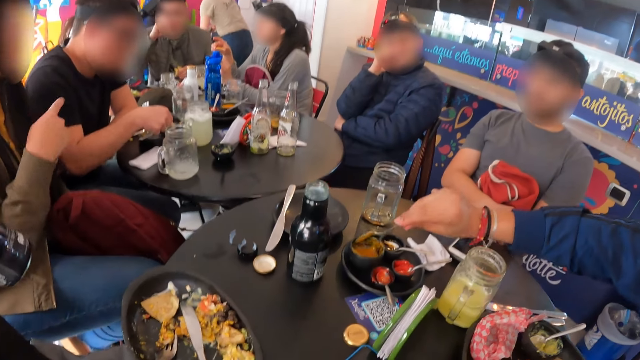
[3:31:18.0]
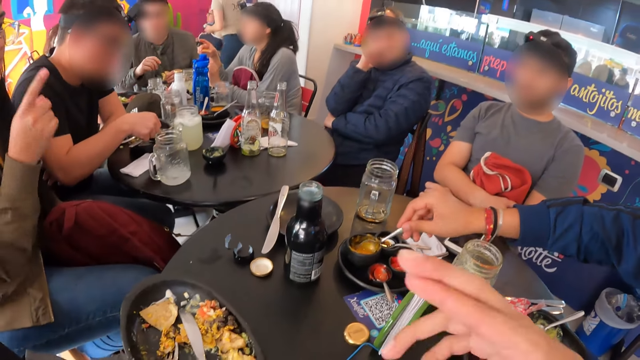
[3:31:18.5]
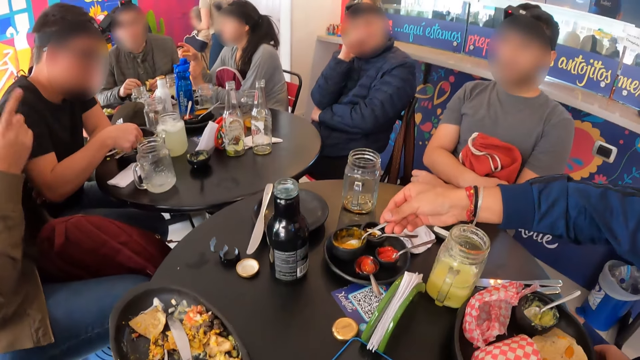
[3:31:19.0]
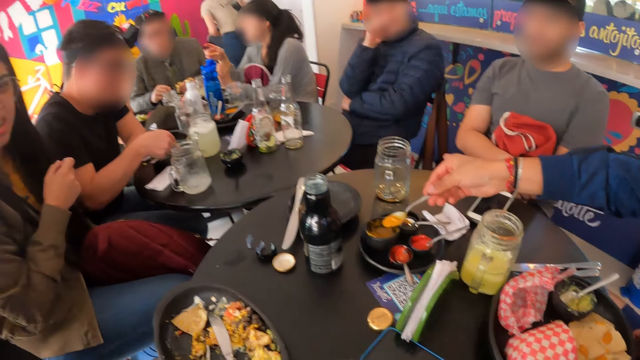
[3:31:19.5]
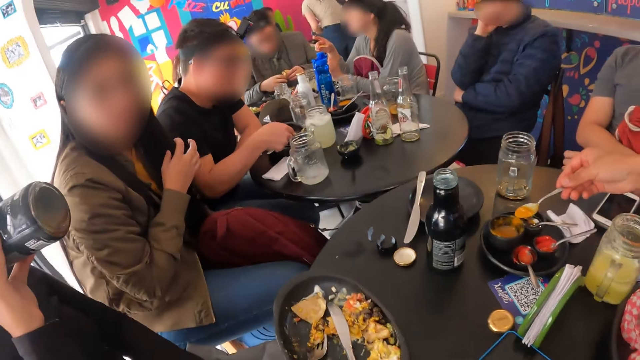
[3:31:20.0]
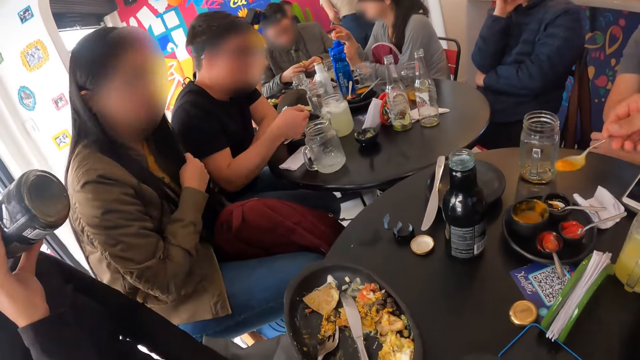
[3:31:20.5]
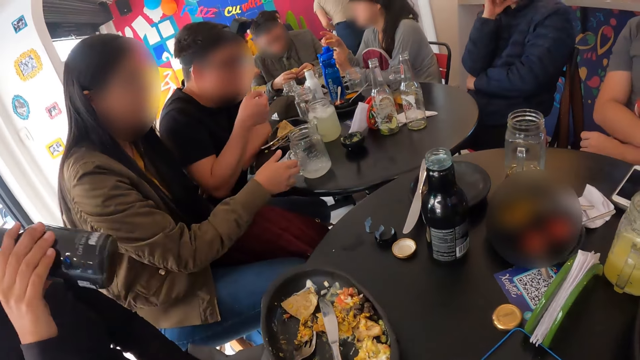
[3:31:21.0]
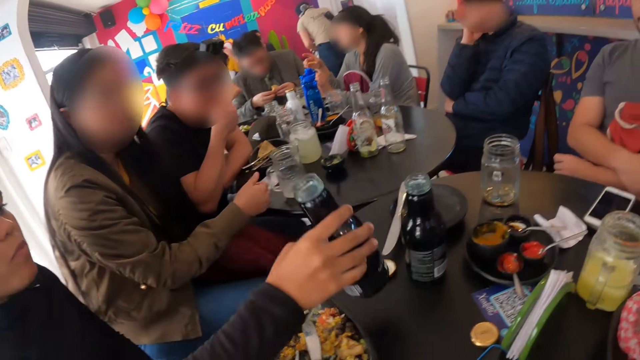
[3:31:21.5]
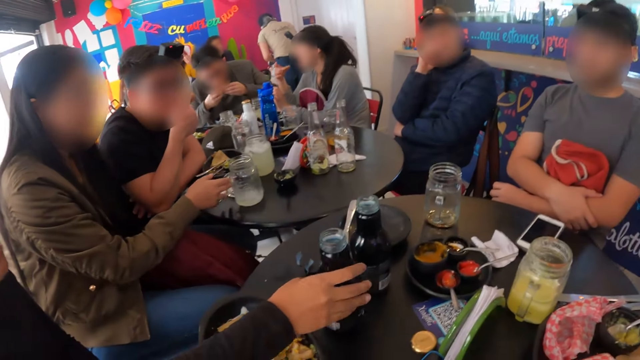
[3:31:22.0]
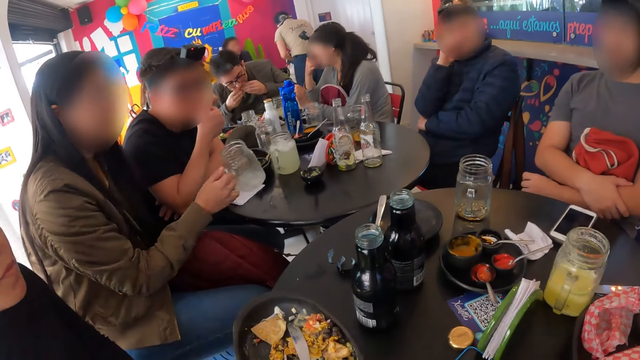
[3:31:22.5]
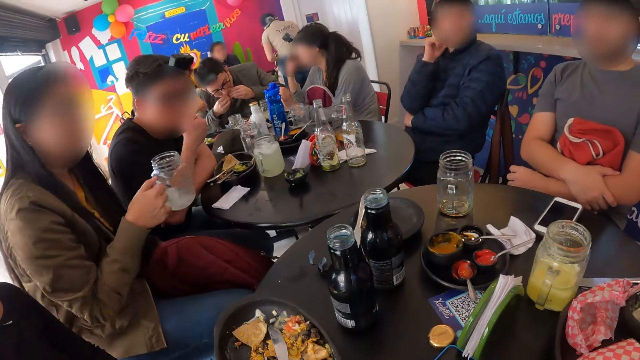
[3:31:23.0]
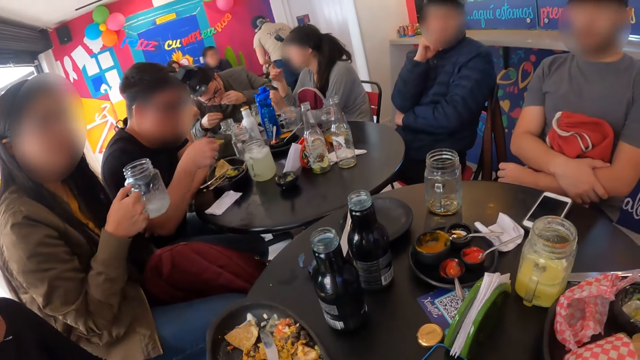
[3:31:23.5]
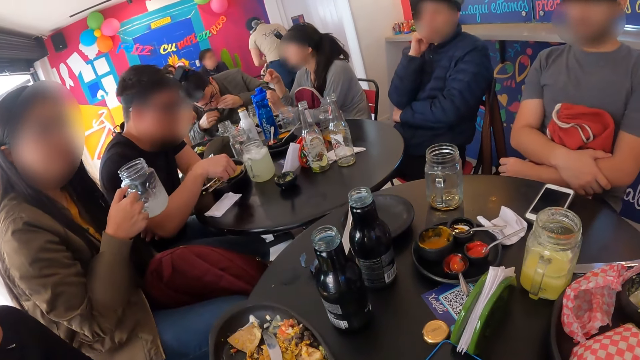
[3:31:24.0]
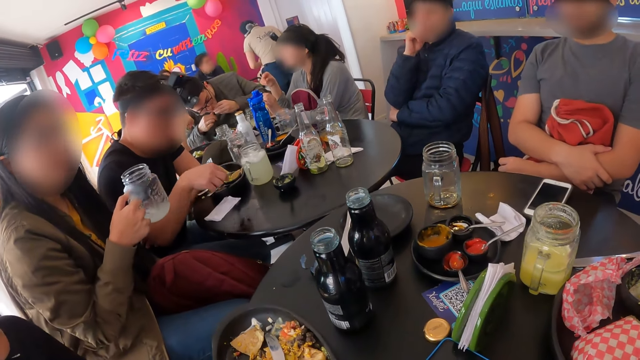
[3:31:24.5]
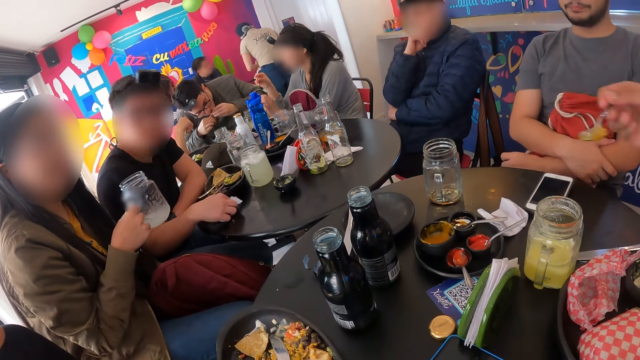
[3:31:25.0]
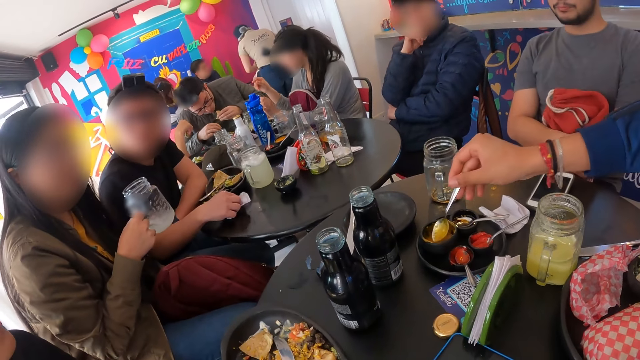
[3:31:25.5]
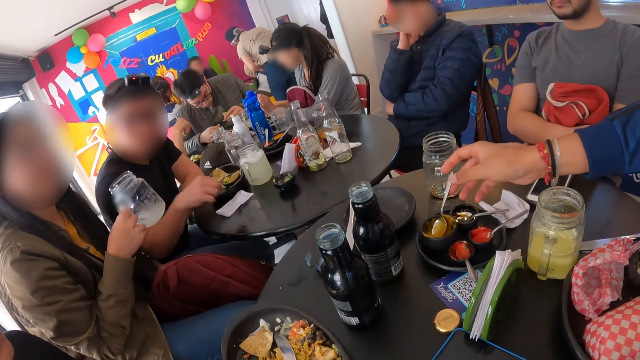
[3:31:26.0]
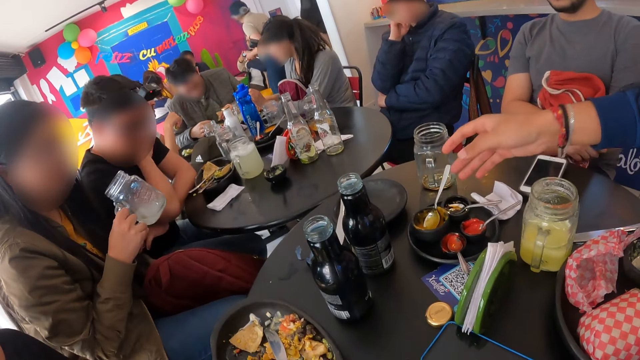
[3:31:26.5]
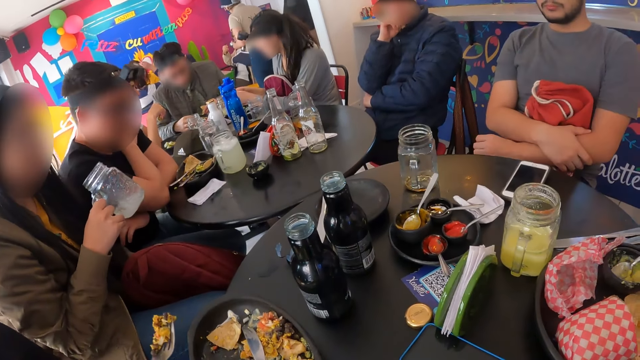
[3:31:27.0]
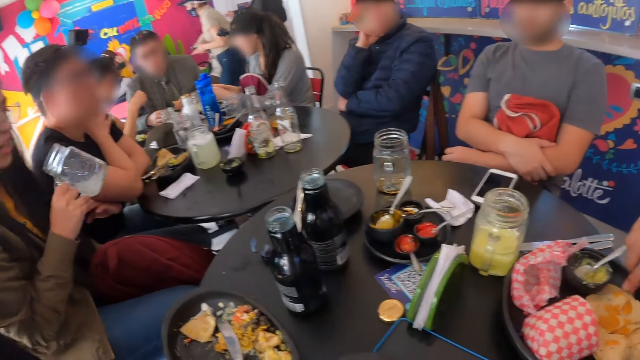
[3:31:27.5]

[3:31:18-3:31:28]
A person takes the sauce from the bowl. Another person points at a third person. A woman drinks the bottle with something. The woman drops the bottle of beverage on the table with her right hand. The camera wearer takes the glass jar from the table. They take the sauce with the spoon. The woman eats burritos with the fork from the bowl on the table in her right hand.

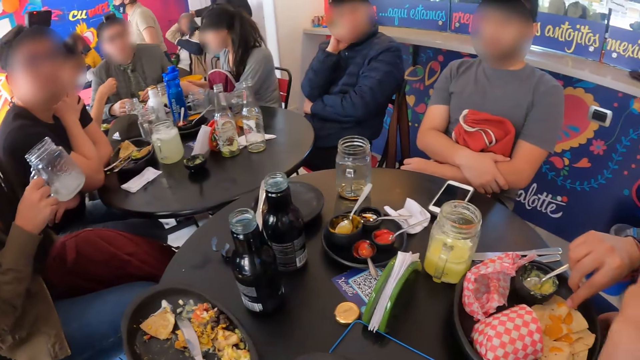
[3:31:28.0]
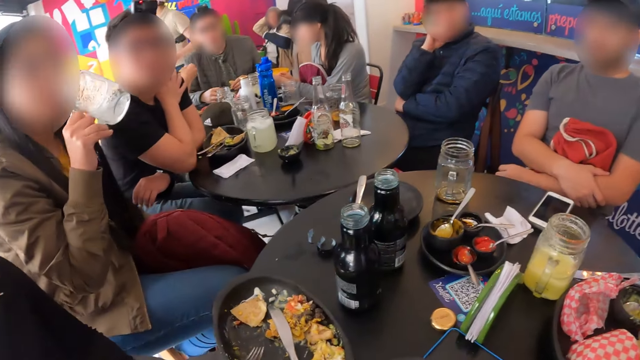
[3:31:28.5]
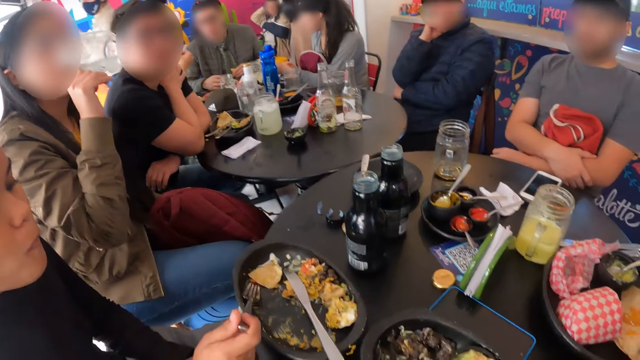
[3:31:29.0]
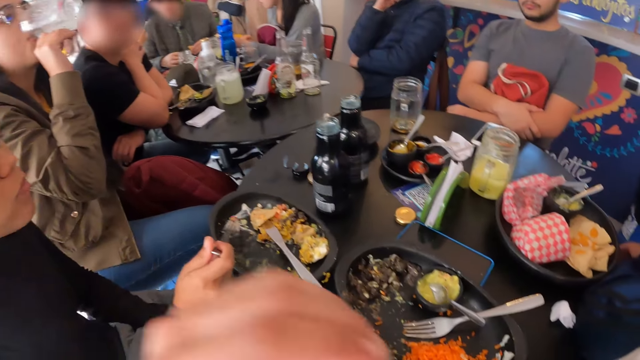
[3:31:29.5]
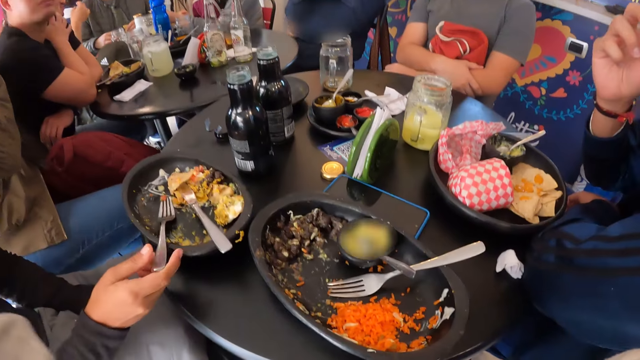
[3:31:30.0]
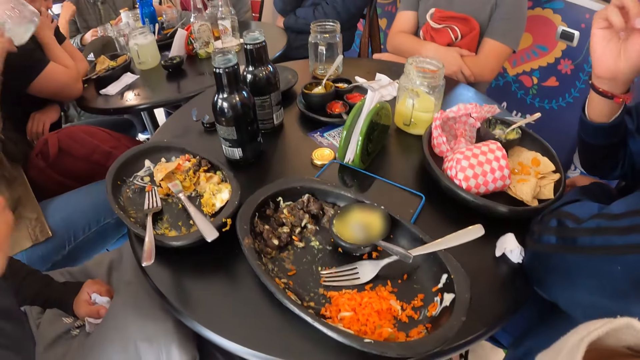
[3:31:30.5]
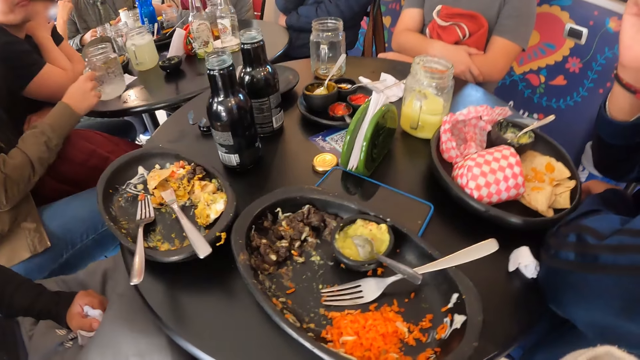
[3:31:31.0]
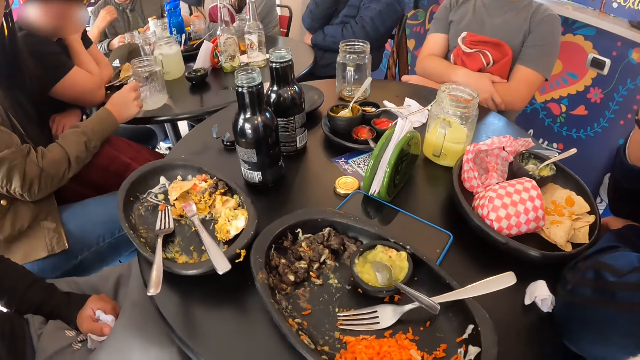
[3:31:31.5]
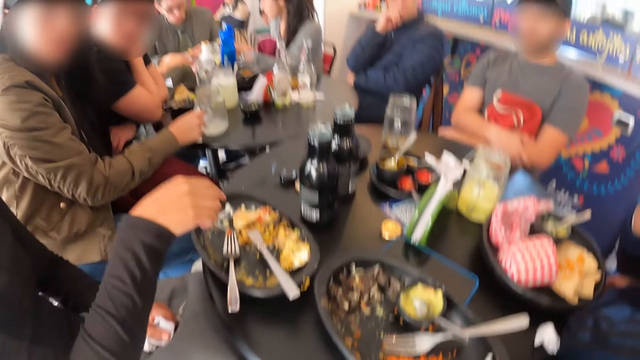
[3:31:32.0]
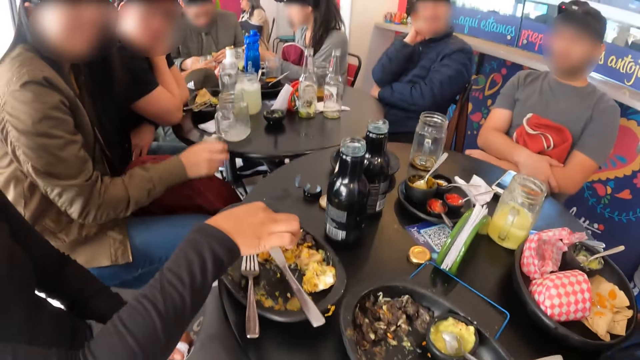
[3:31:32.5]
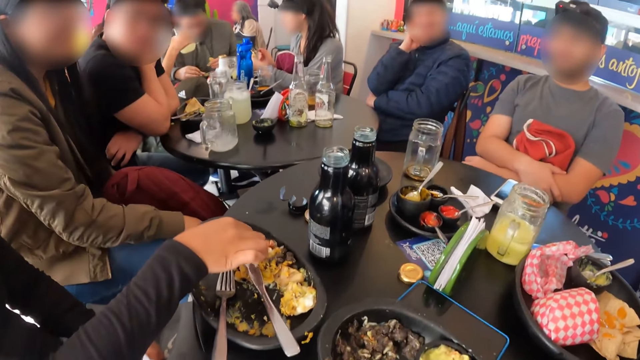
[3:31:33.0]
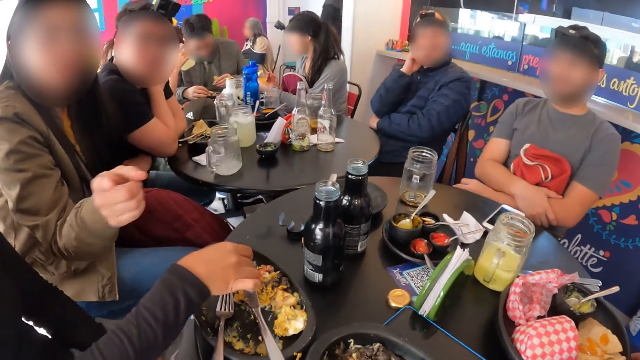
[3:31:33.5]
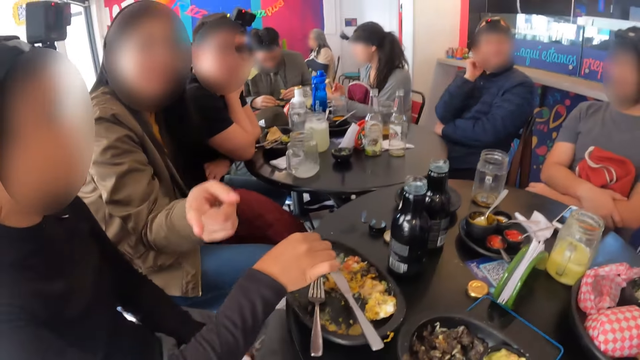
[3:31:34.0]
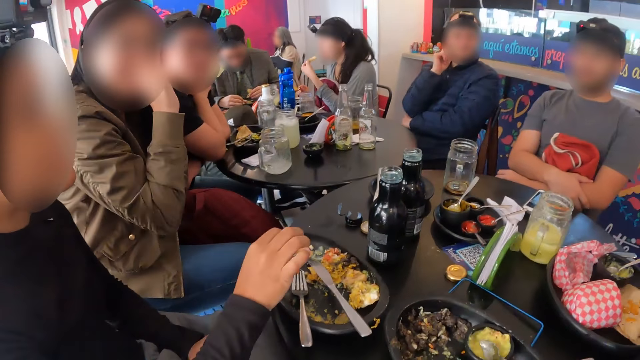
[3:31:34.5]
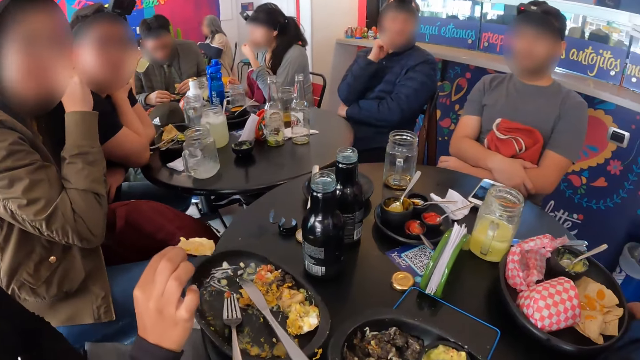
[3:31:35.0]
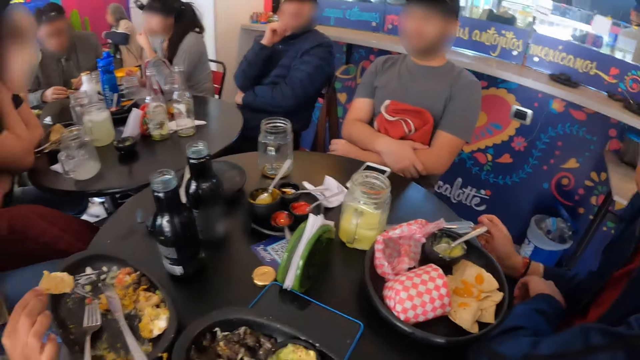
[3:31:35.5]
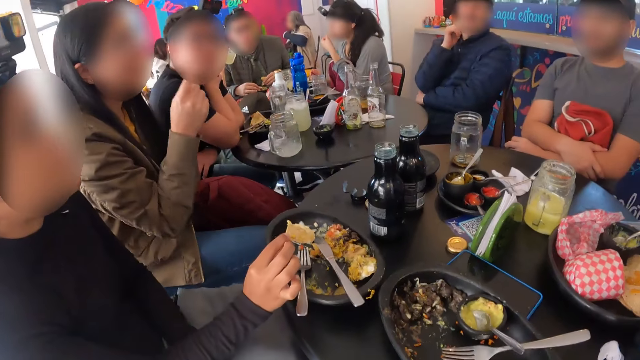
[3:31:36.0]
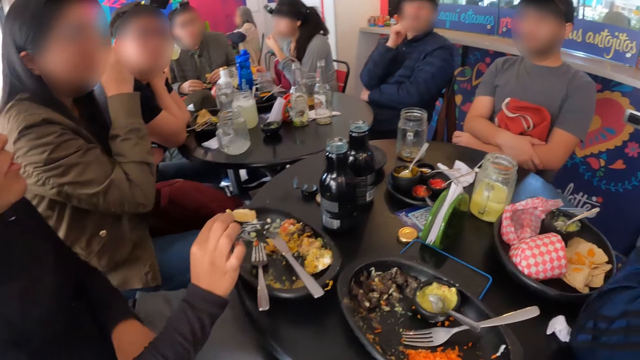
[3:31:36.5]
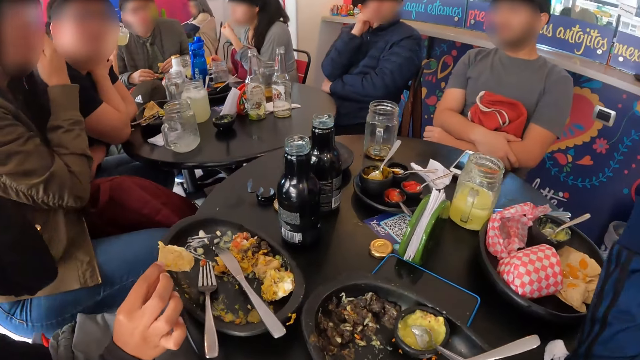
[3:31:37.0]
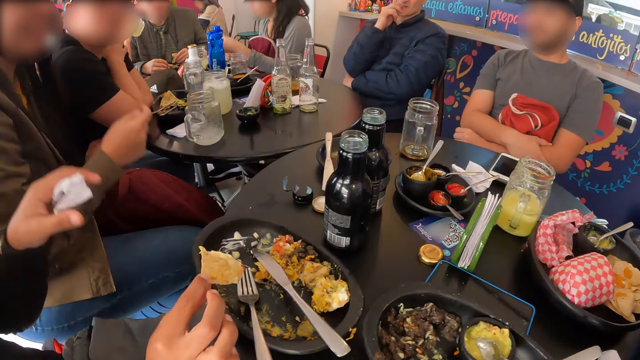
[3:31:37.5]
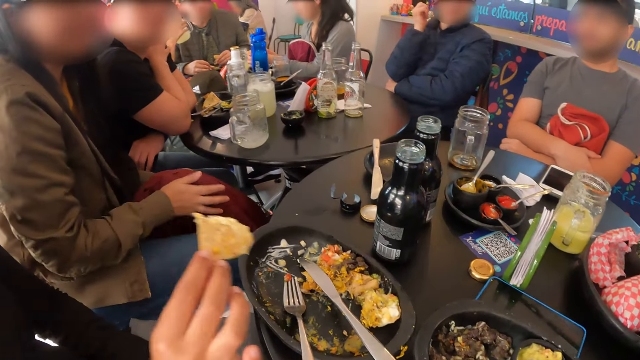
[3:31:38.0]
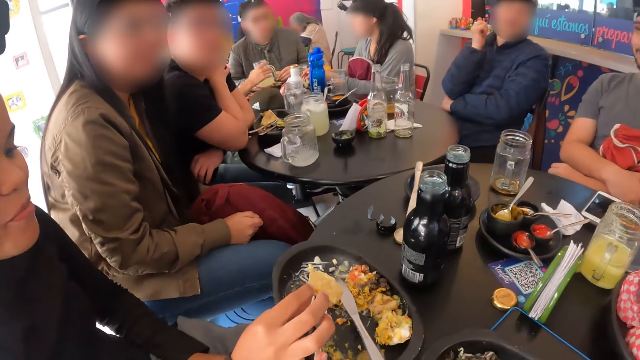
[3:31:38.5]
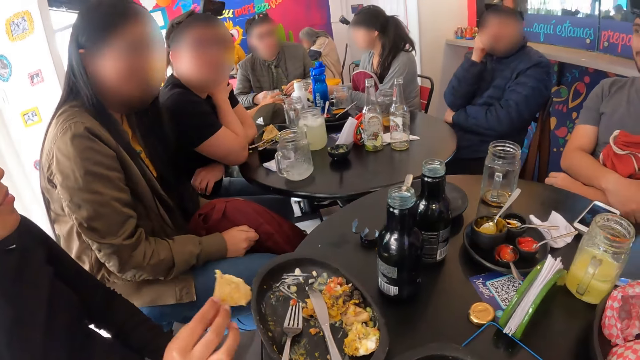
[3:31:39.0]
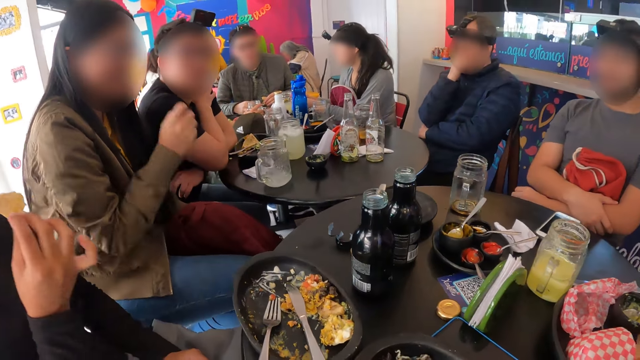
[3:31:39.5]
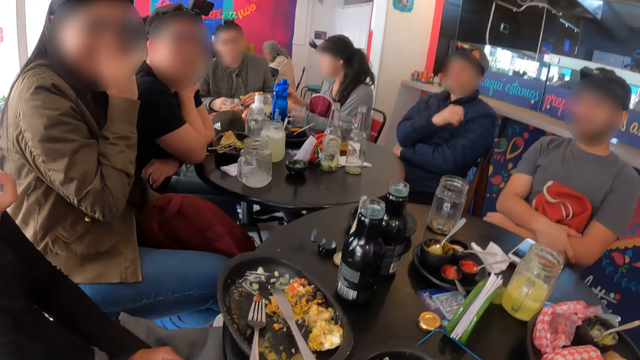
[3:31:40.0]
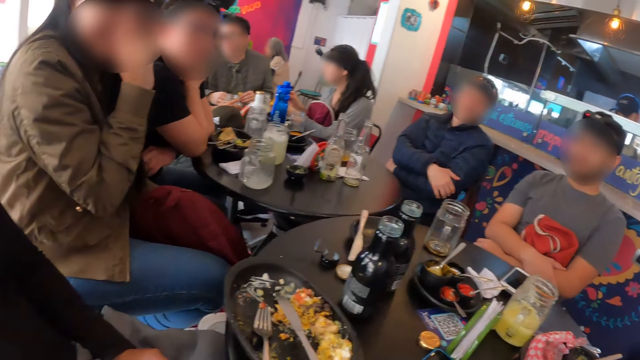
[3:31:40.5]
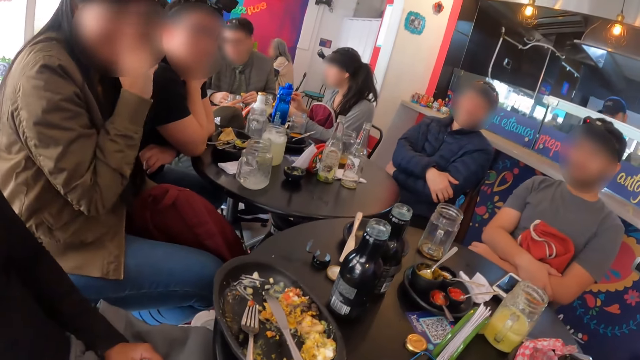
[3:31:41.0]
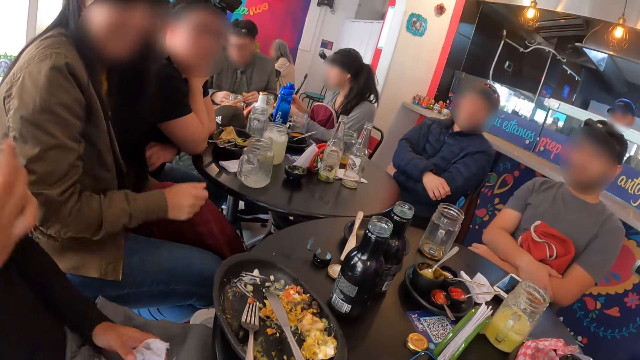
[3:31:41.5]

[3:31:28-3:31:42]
A person takes the chips from the table. Another person takes the food from the table. A third person drinks the juice from the table and puts the glass jar on the table. A woman eats burritos with her right hand. The third person points at a person. The second person takes the food from the plate, takes the chips, and eats the chips from the plate.
